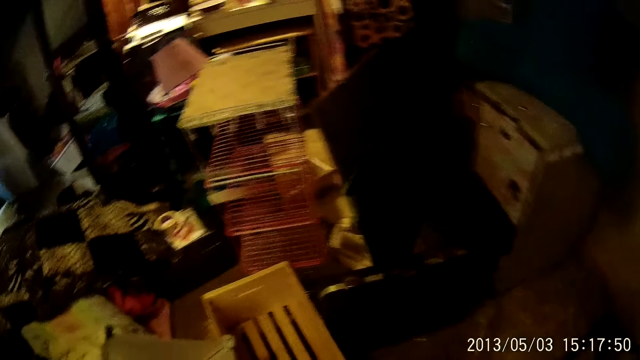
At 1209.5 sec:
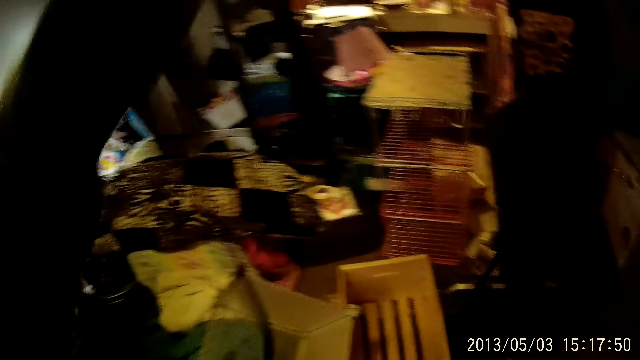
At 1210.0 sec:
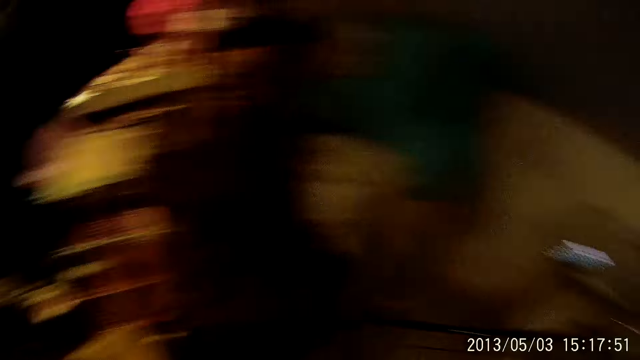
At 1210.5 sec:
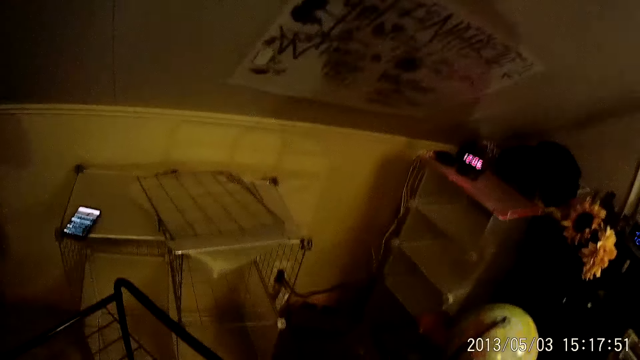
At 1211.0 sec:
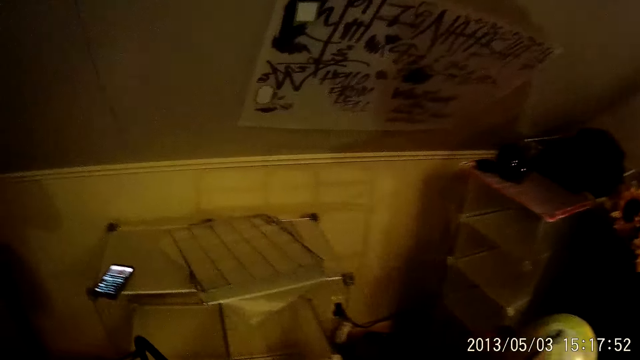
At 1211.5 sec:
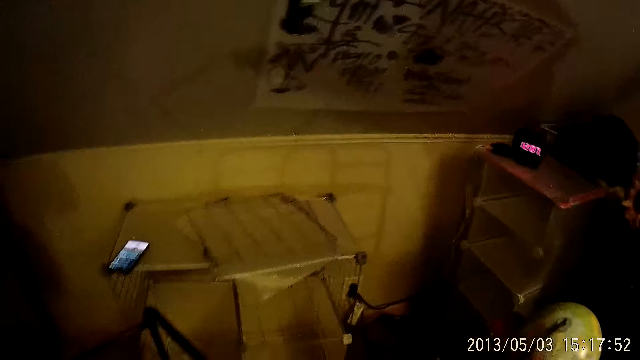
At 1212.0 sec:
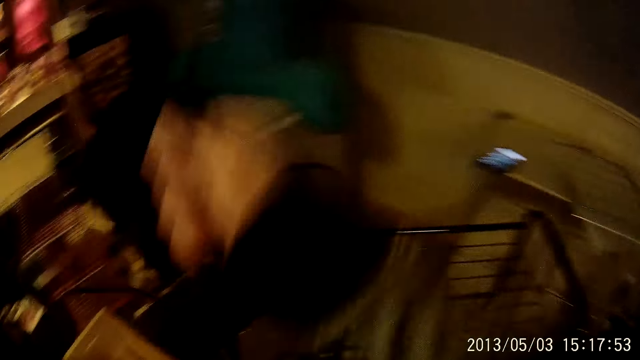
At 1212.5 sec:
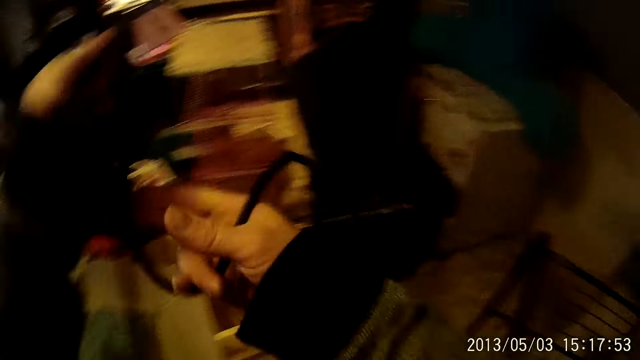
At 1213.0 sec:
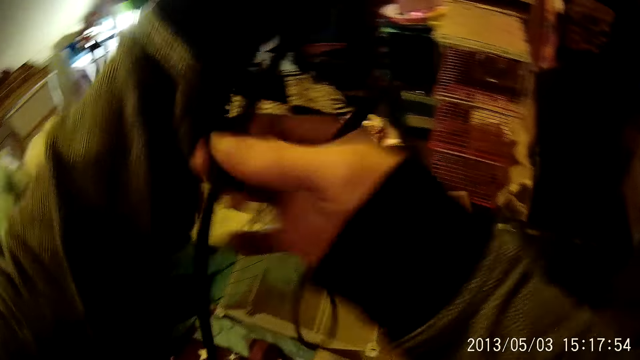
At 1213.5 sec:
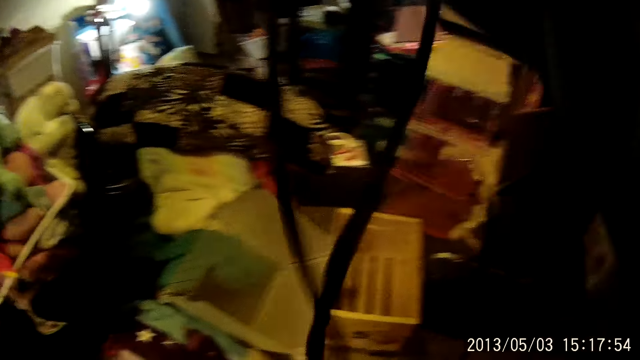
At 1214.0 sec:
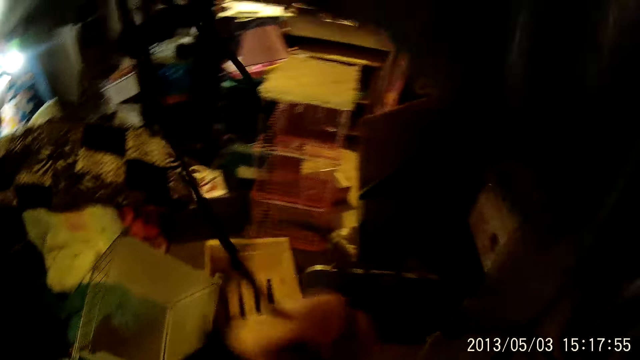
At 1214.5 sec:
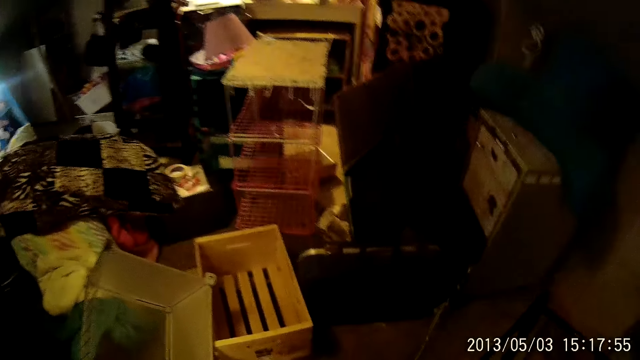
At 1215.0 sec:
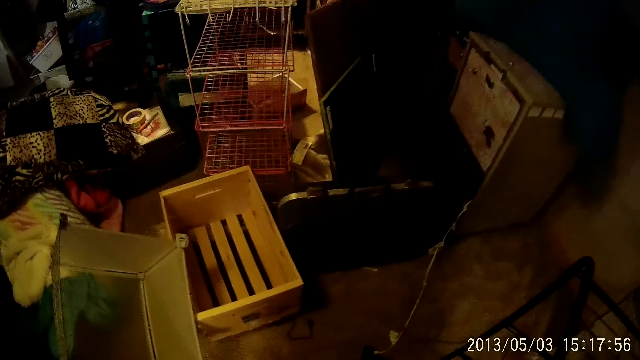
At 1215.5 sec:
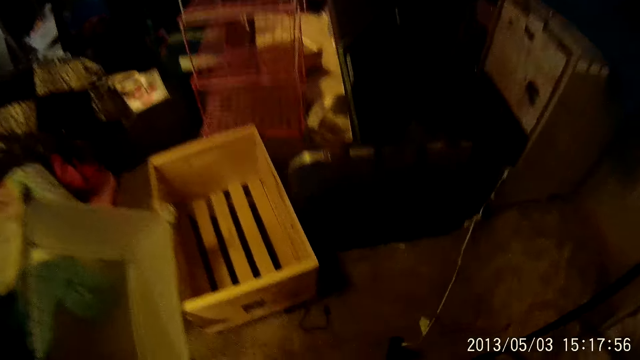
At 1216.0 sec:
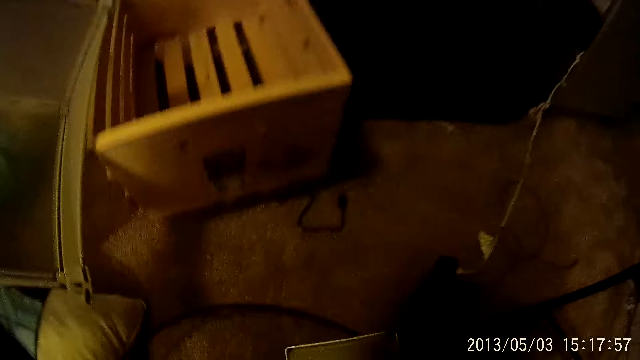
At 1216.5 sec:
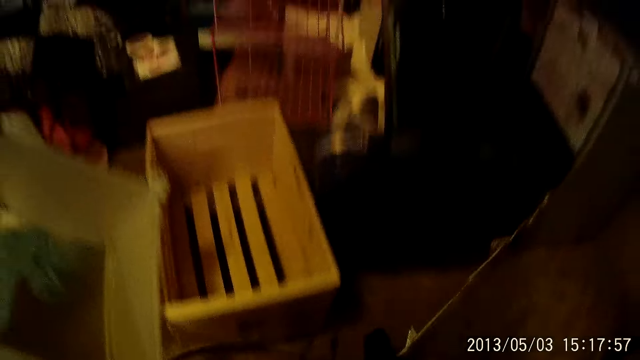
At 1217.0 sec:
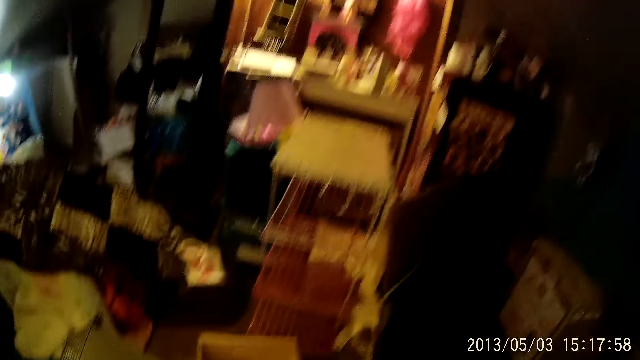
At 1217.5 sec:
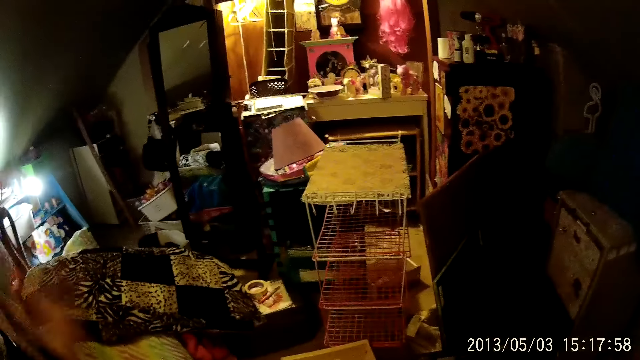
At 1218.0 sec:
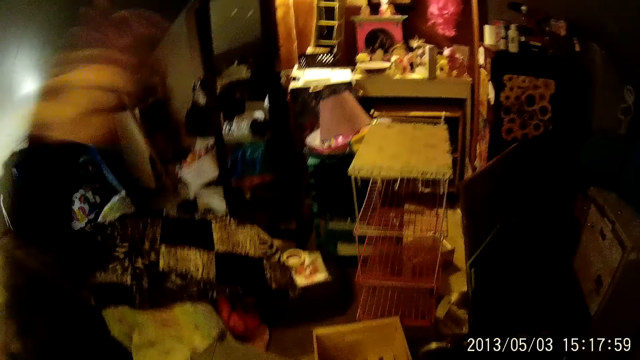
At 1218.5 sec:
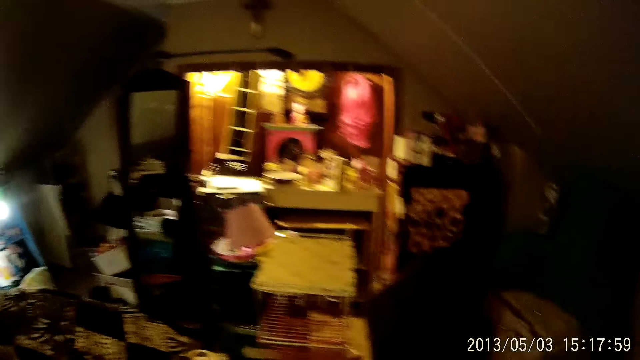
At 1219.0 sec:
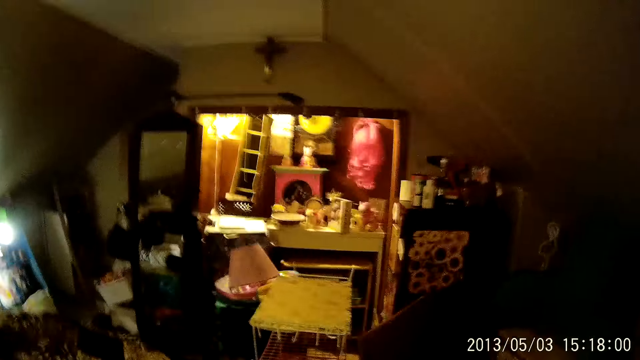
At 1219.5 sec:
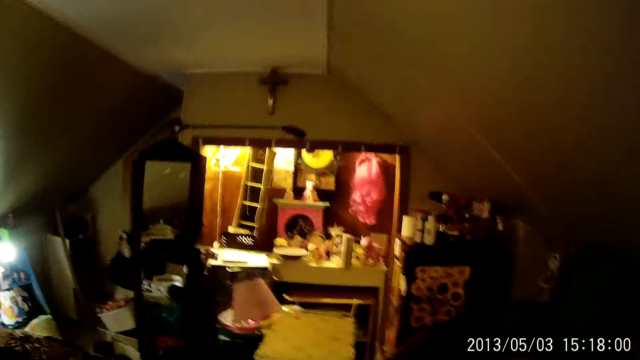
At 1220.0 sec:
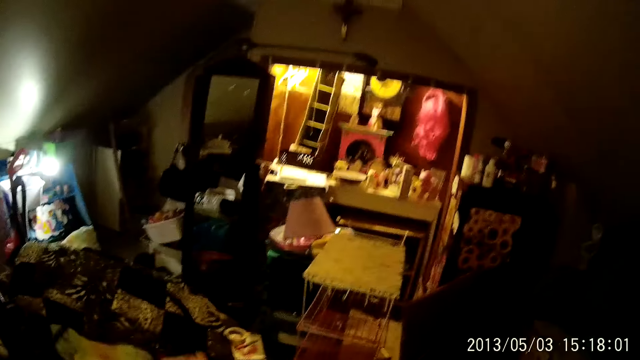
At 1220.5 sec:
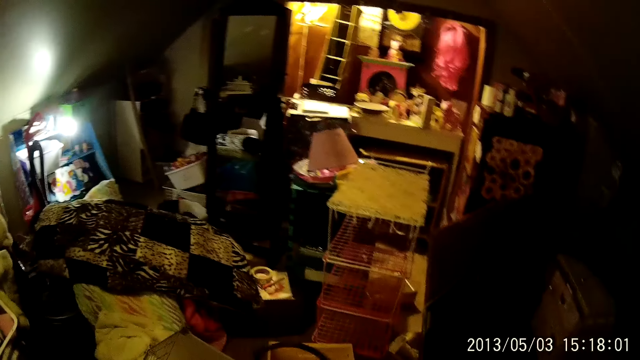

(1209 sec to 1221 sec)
The camera wearer lifts one hand. She holds a wire with her left hand. She wraps the wire with both hands.

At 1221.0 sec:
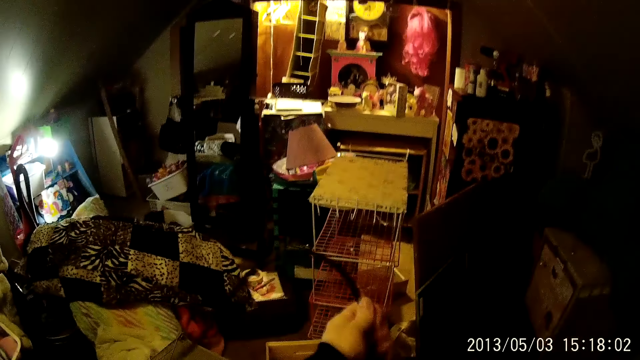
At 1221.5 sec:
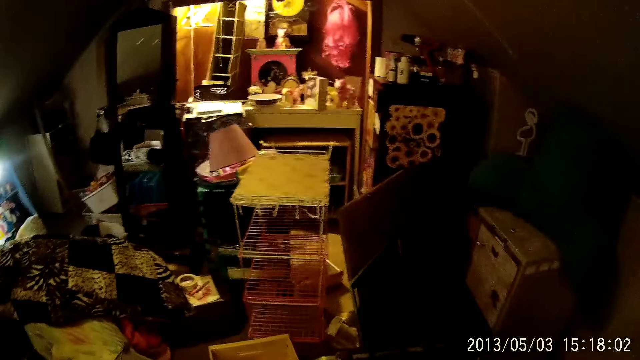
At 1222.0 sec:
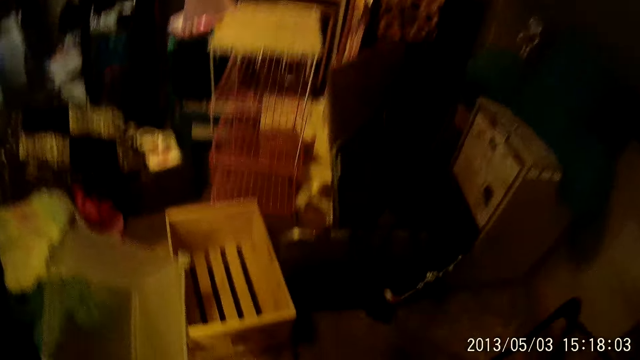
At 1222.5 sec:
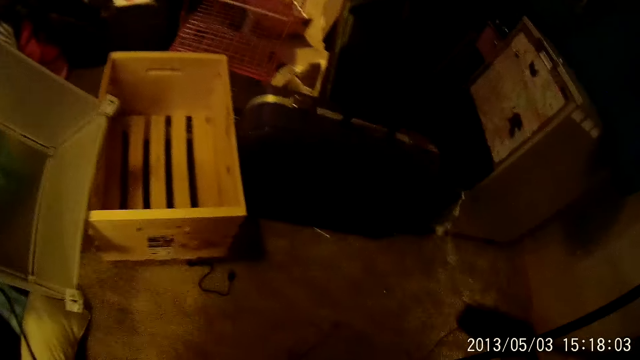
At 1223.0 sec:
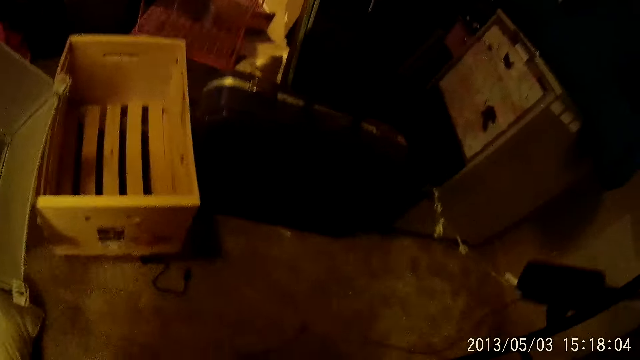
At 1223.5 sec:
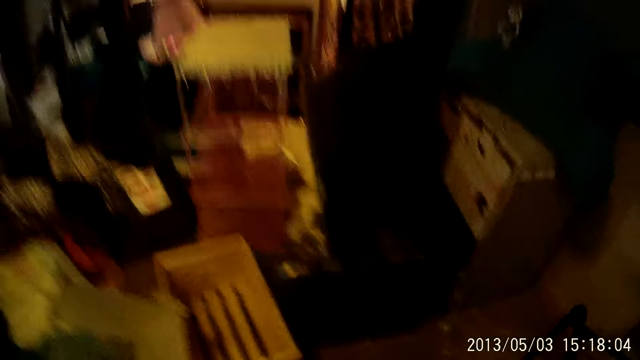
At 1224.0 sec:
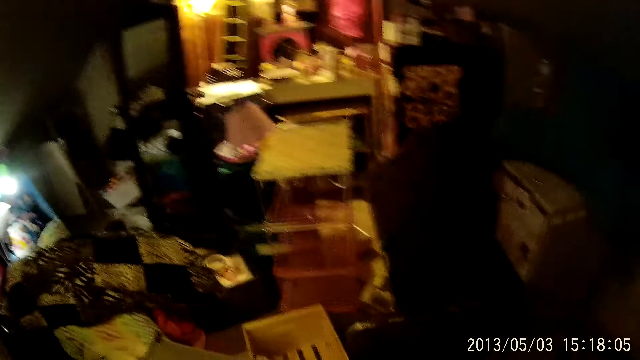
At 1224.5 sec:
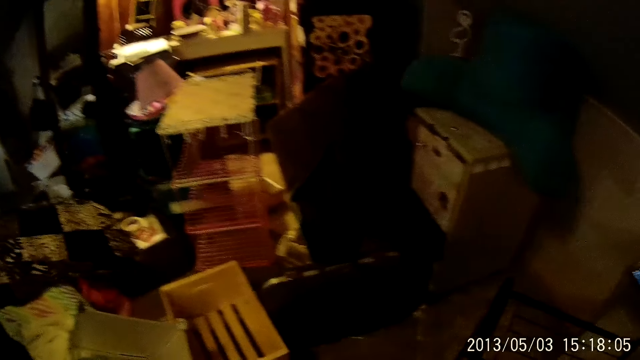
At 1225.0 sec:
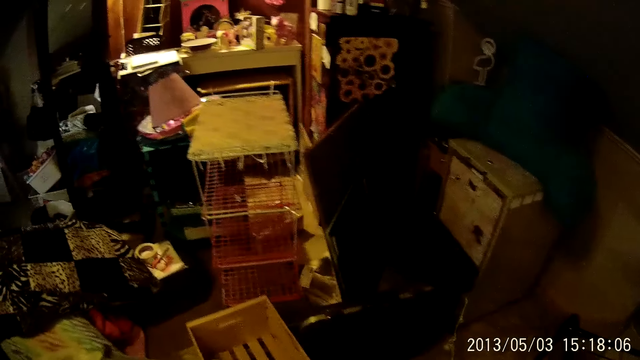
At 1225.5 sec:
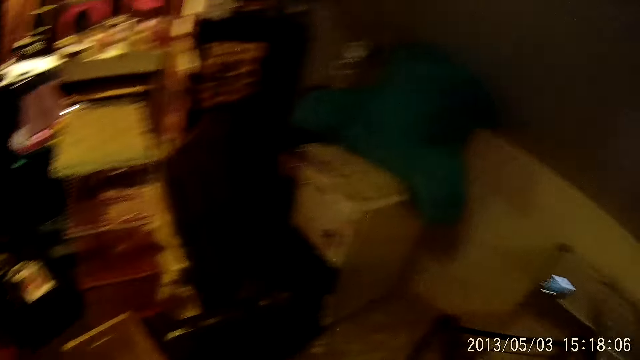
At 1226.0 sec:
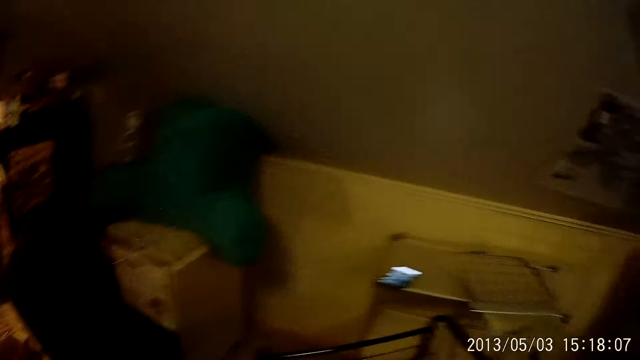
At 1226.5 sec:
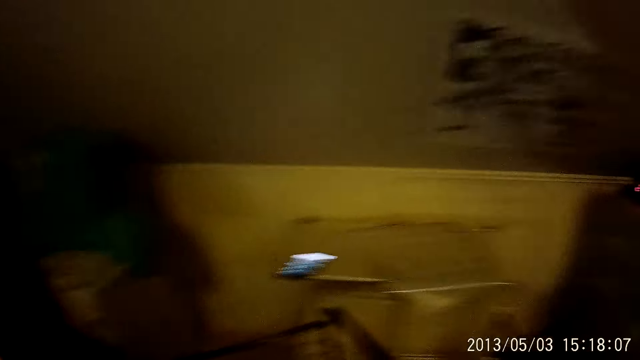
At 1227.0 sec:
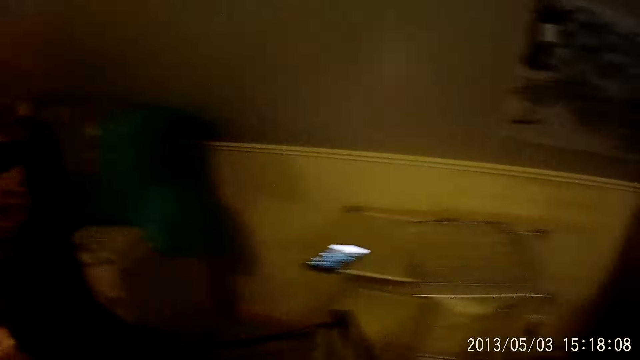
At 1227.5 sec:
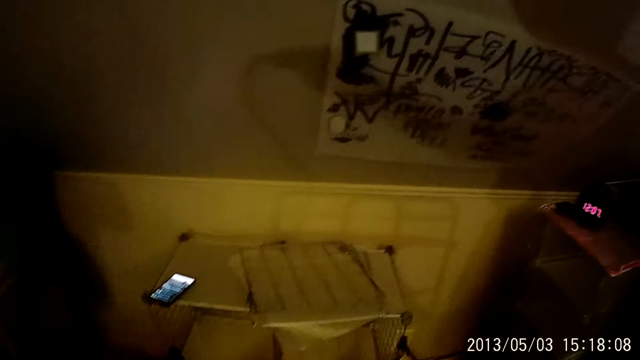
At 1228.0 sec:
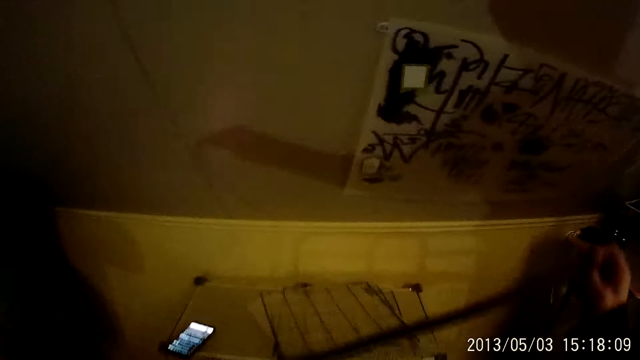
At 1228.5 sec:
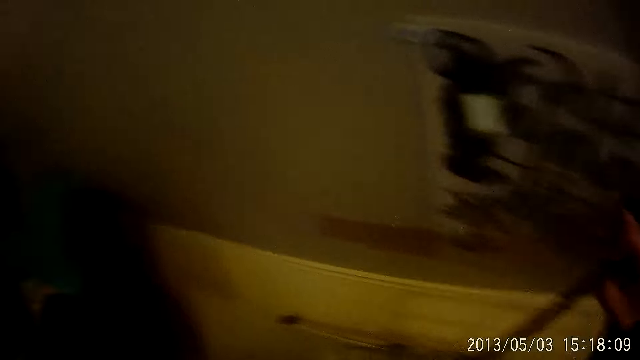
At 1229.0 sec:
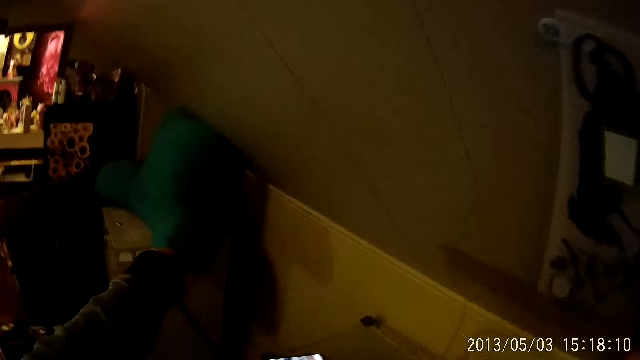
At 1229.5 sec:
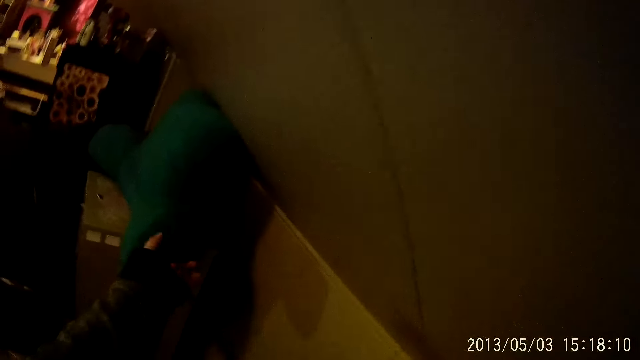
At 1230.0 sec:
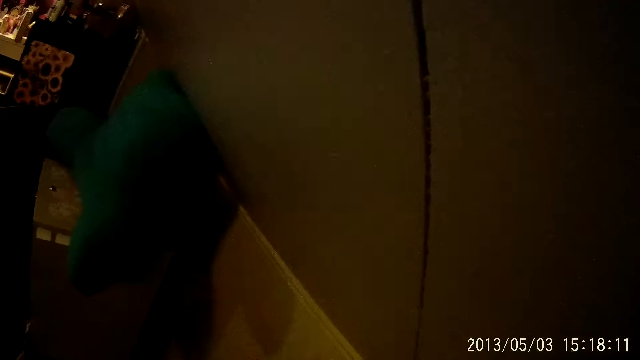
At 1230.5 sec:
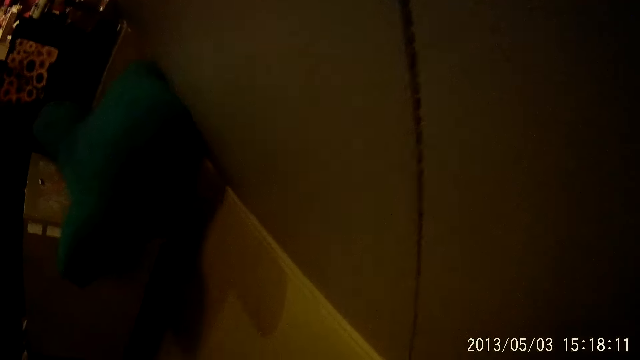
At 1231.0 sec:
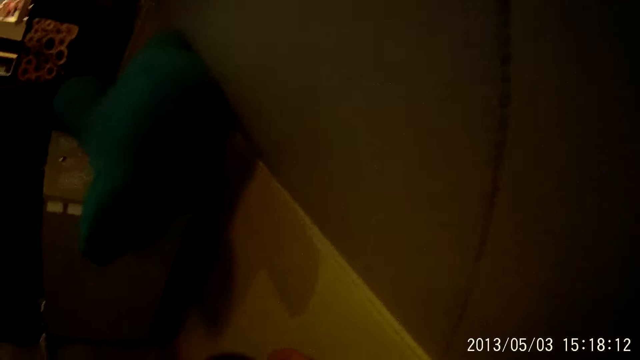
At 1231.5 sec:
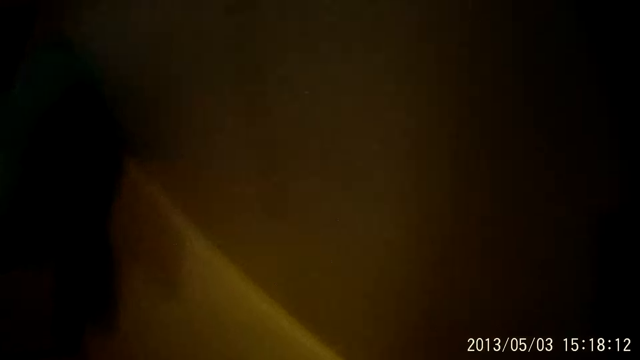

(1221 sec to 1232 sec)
The camera wearer extends a cable.
